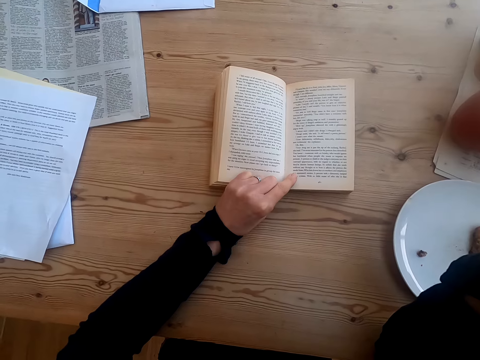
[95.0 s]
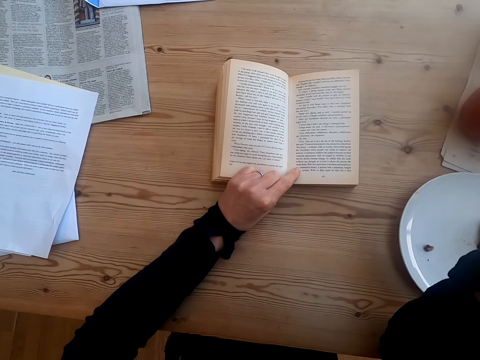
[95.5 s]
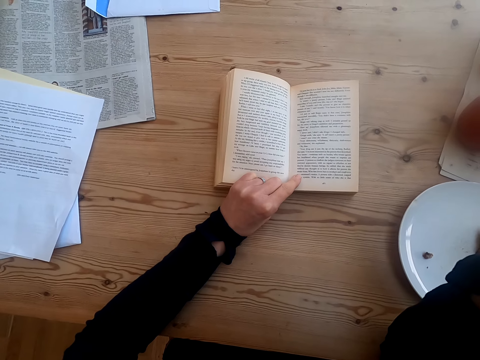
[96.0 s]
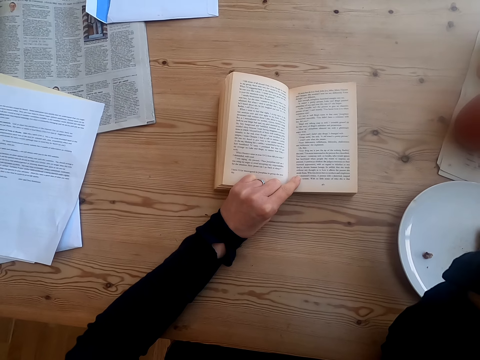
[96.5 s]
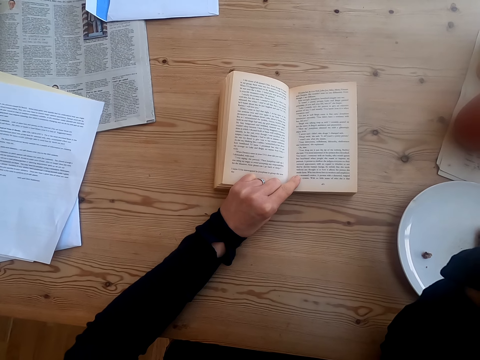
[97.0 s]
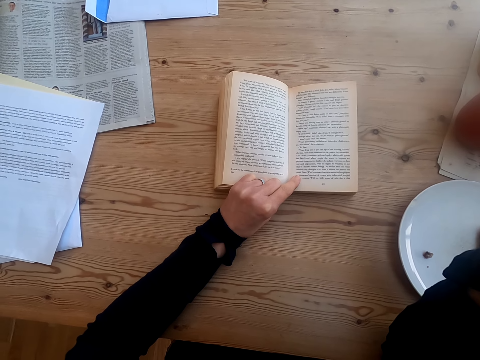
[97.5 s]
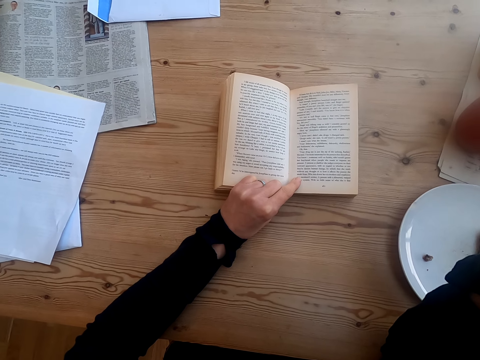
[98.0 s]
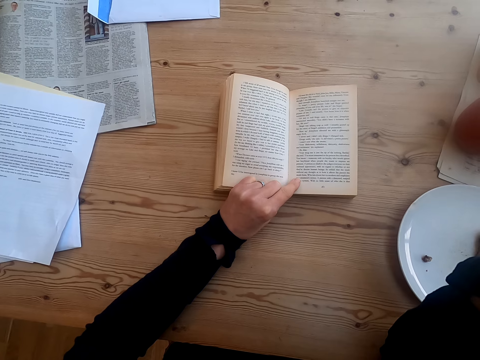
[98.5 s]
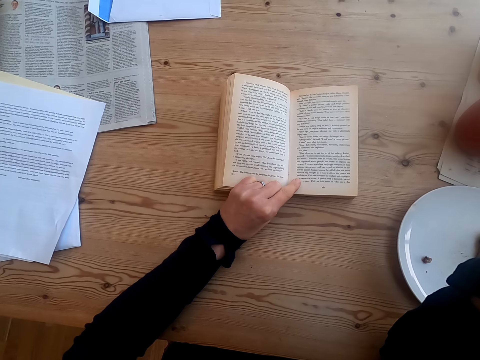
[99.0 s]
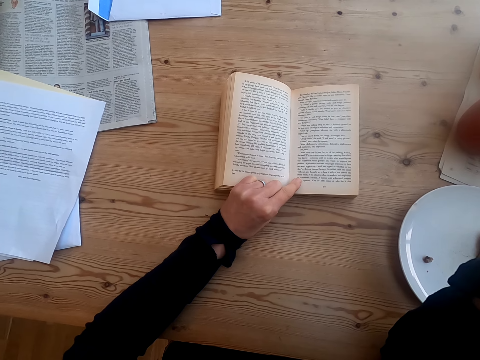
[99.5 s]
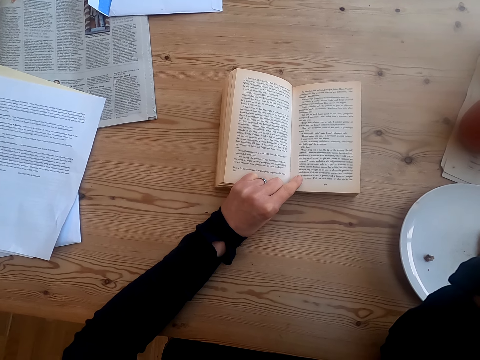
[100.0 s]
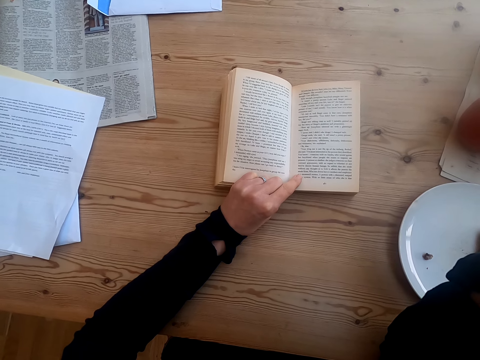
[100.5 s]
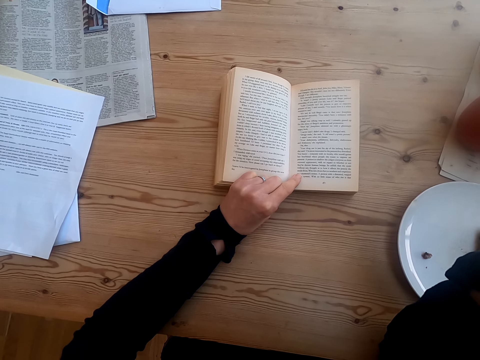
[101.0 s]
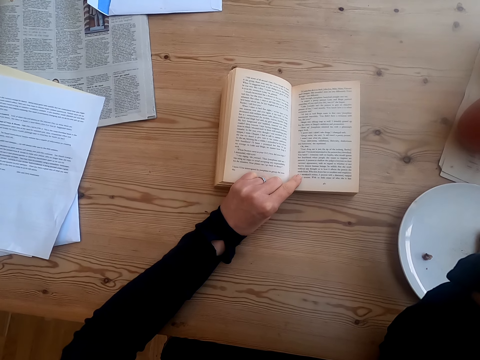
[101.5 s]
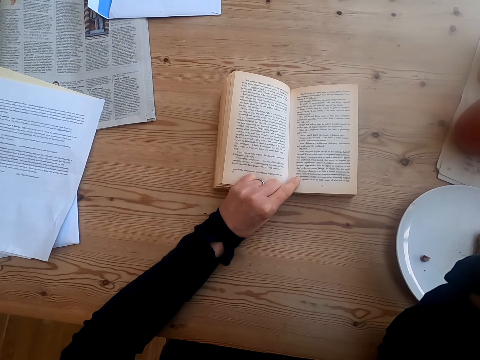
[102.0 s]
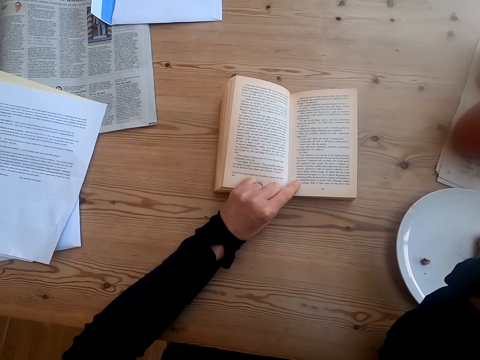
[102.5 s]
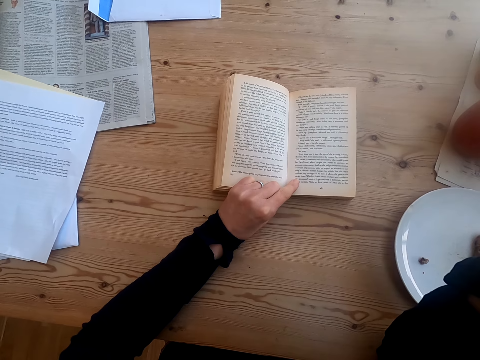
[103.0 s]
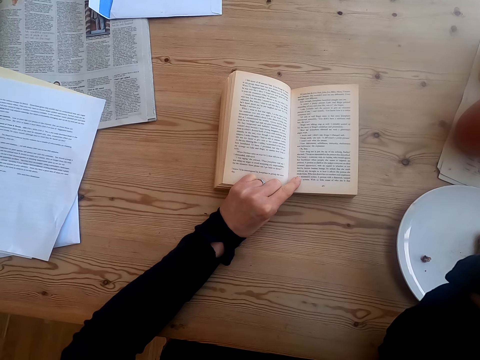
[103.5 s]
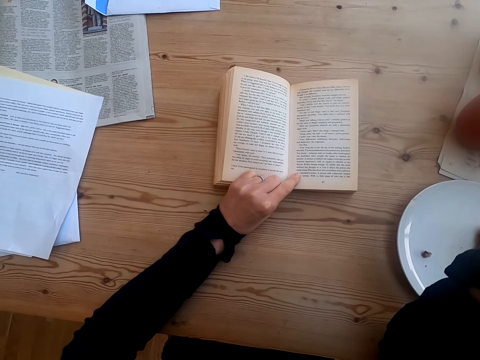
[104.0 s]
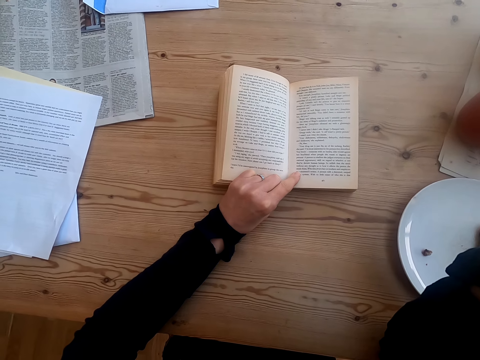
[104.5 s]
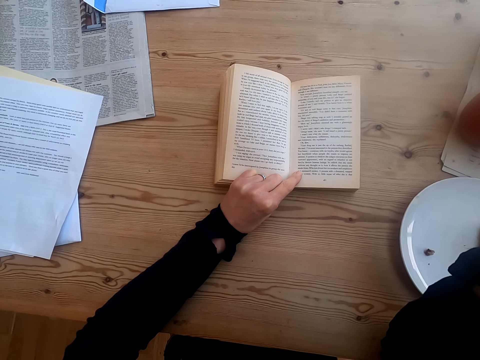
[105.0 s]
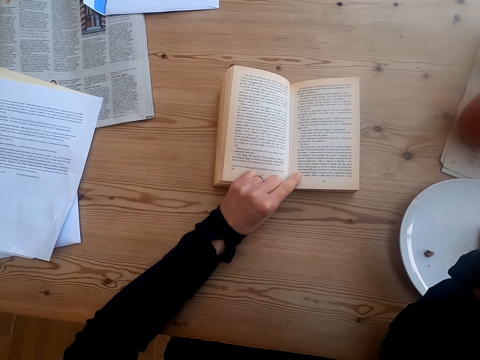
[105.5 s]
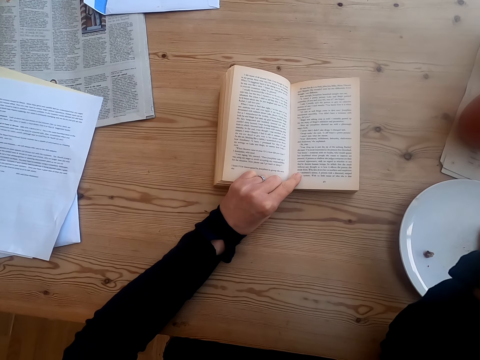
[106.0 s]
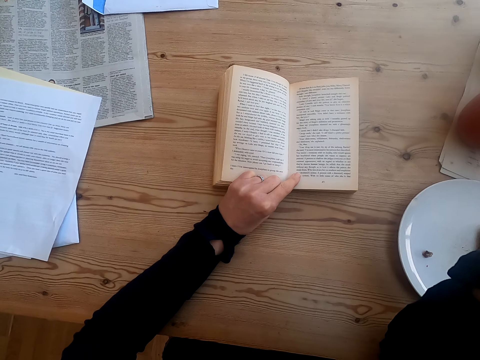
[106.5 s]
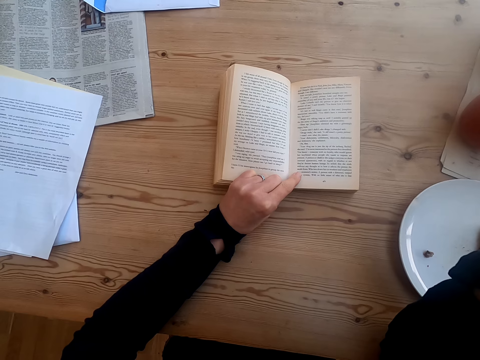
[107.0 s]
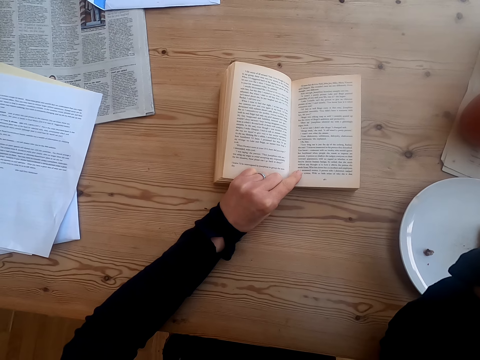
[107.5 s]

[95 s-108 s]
The camera wearer eats food.

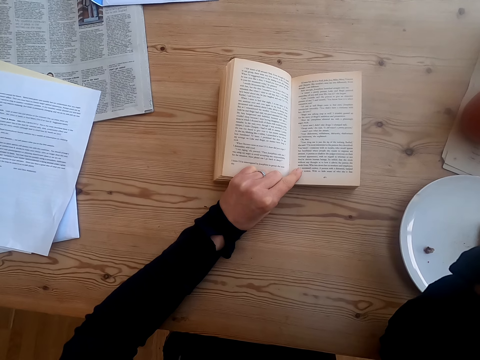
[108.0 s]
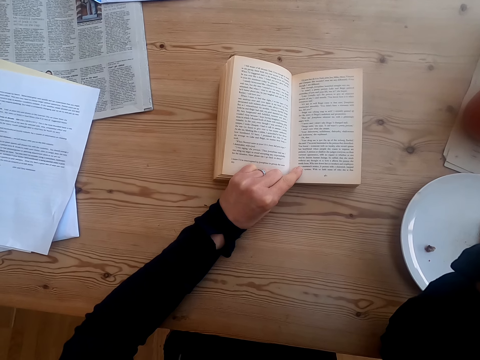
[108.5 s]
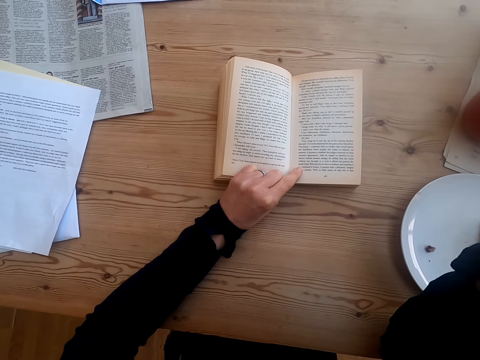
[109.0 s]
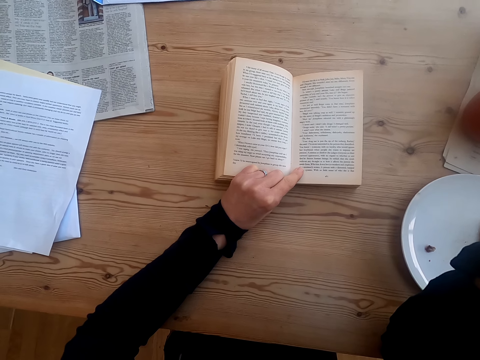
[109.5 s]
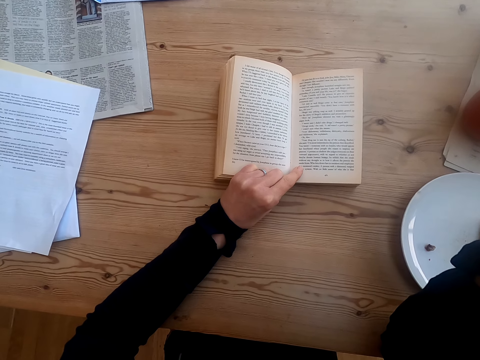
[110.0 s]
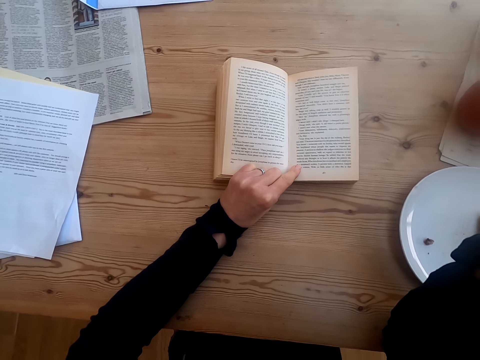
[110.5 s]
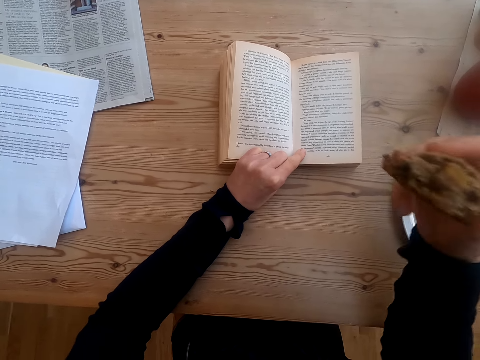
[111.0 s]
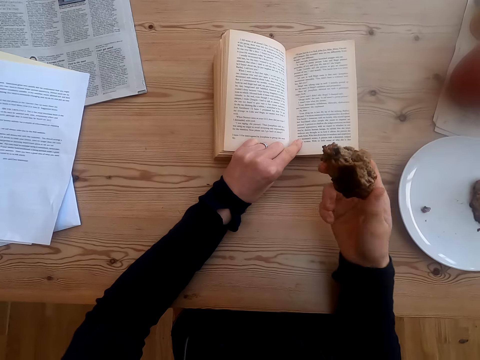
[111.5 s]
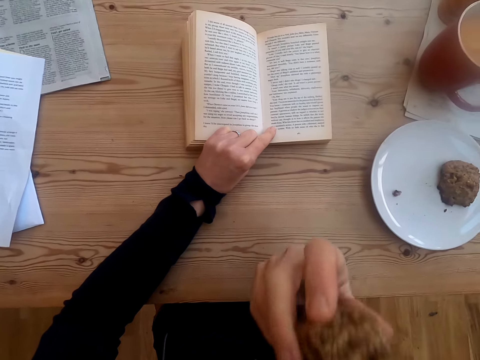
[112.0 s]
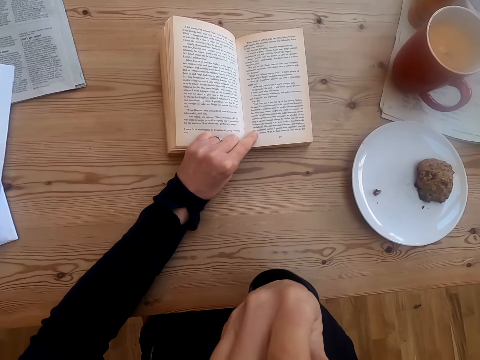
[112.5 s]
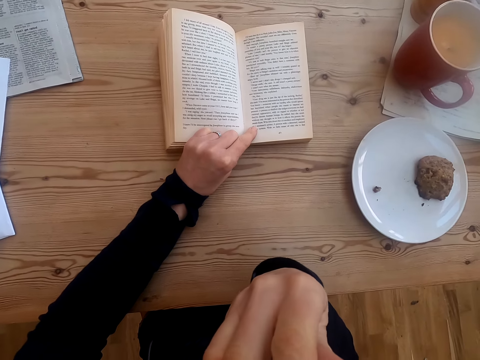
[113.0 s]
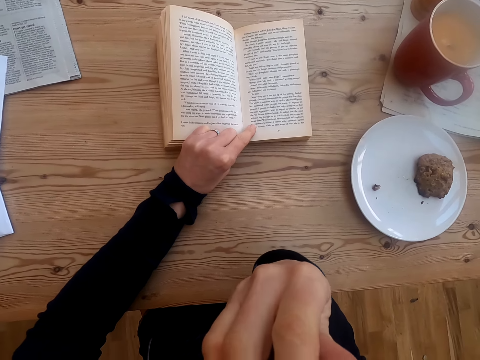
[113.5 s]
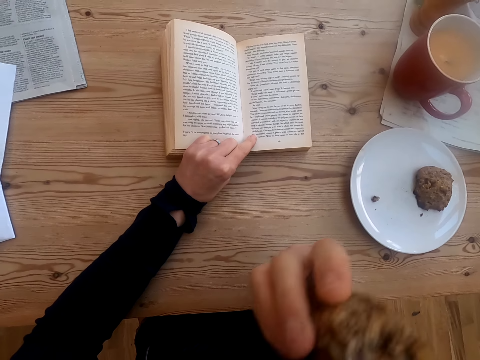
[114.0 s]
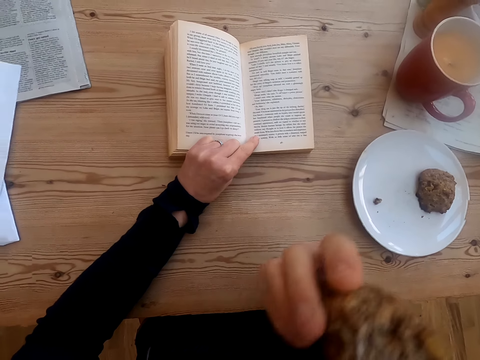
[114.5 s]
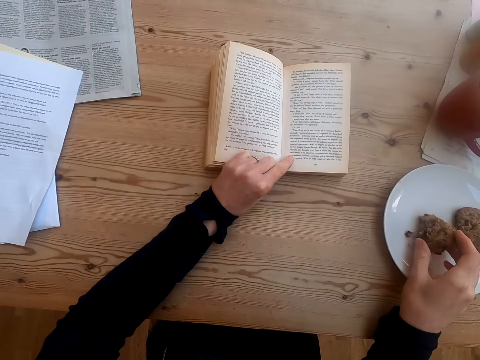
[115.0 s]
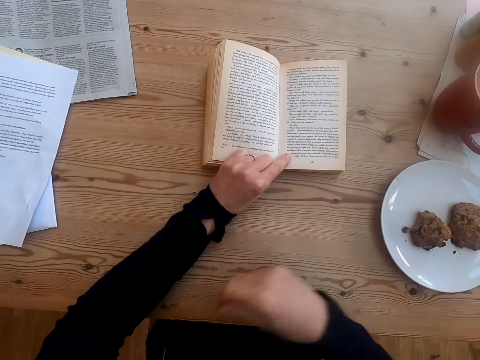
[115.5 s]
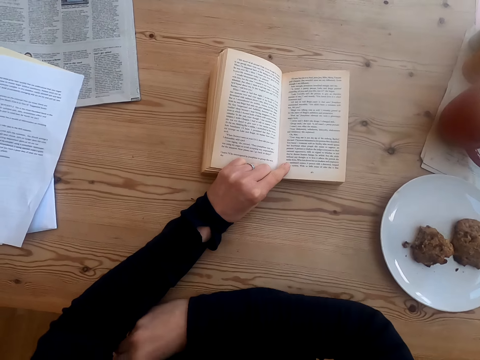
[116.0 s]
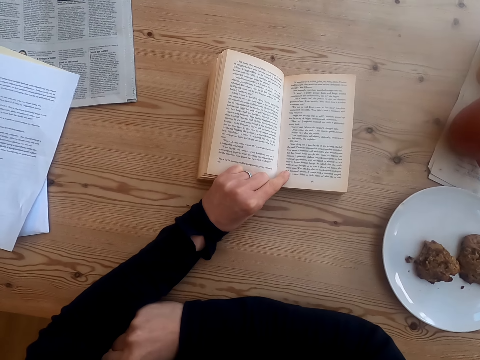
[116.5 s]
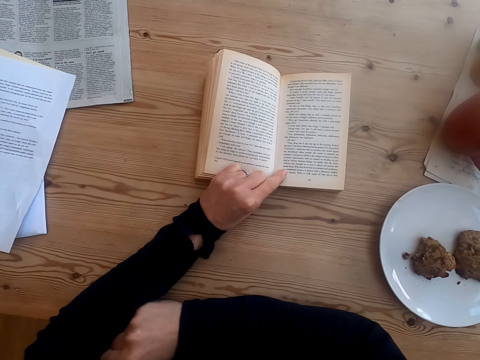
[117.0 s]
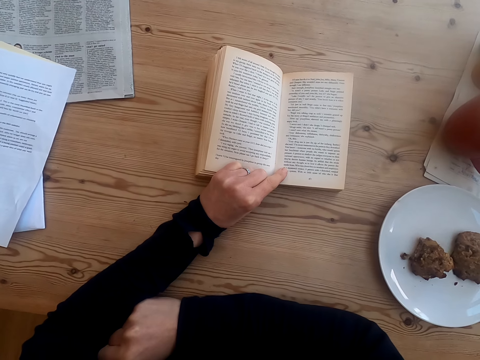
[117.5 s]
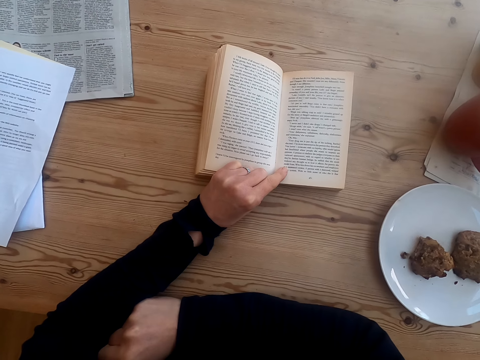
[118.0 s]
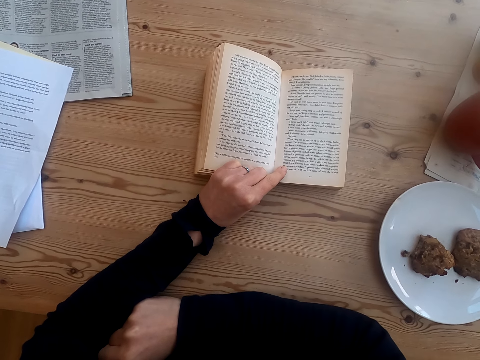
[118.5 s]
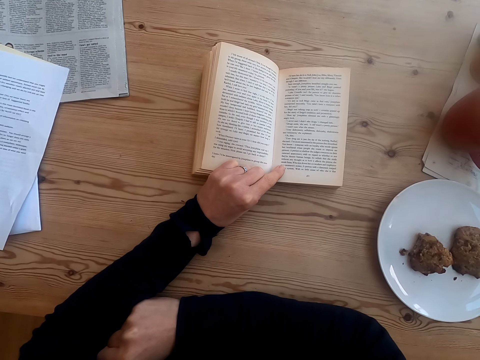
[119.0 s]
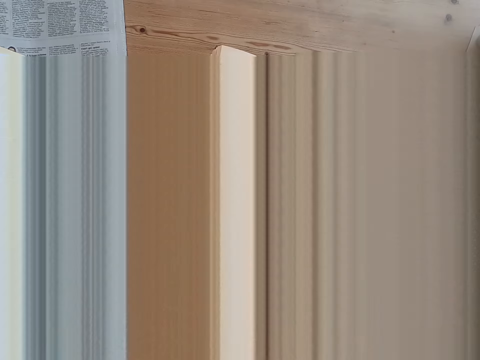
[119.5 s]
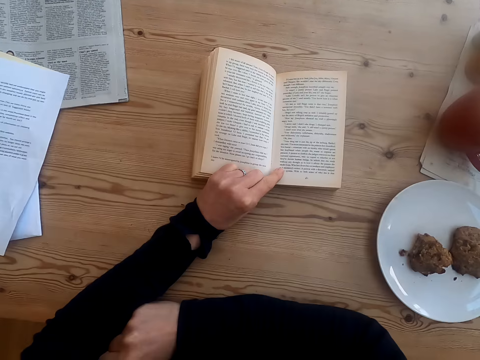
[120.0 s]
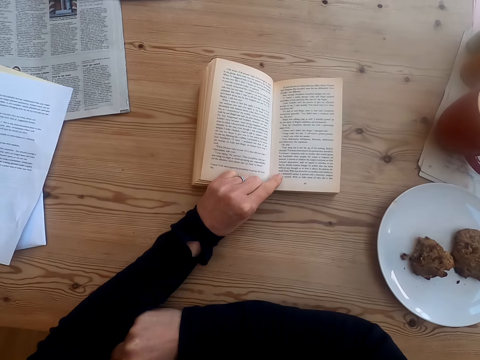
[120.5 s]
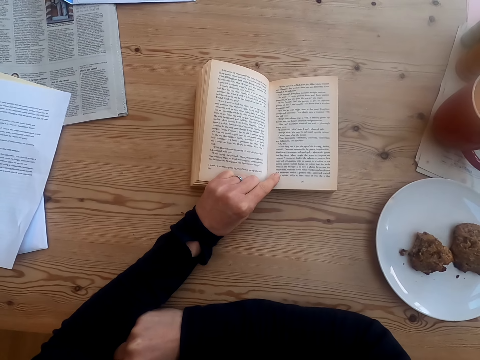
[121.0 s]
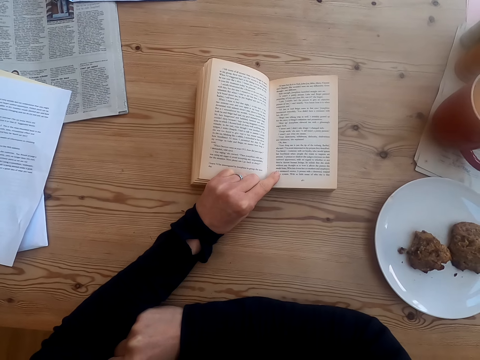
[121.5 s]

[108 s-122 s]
The camera wearer moves their hand. They bite food. They put the food on the plate. They place their hand on the table. They read the book.
